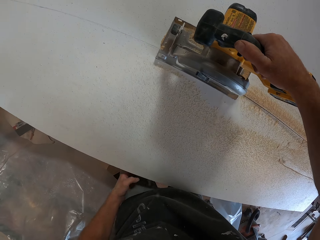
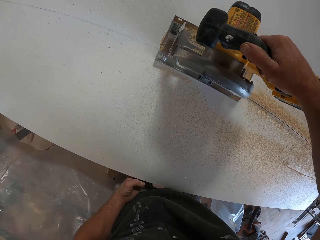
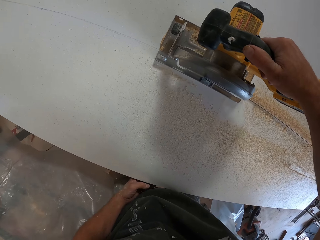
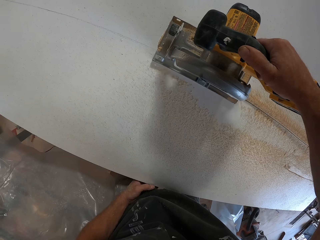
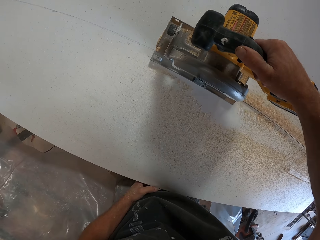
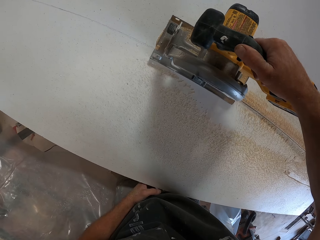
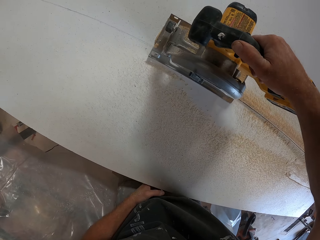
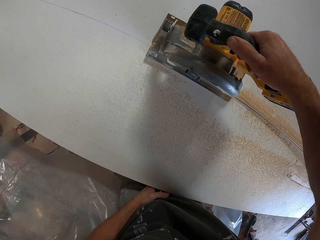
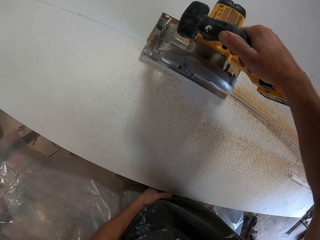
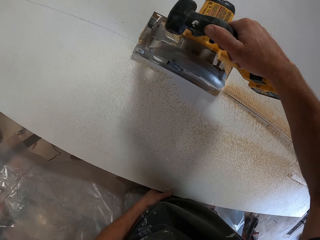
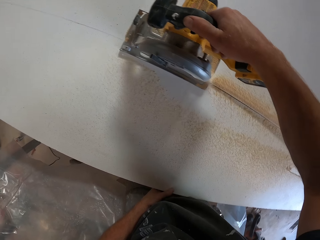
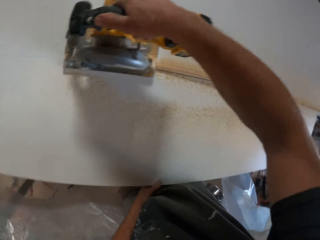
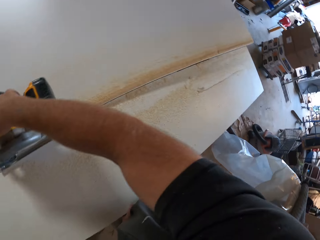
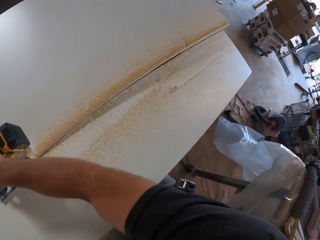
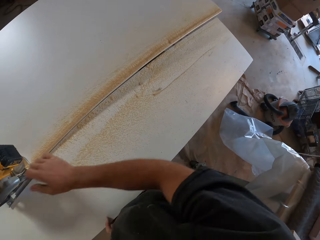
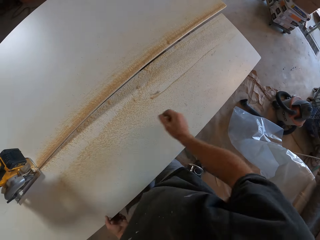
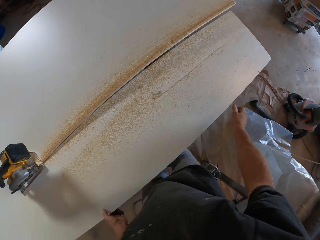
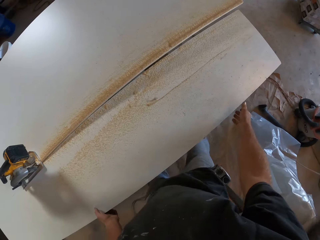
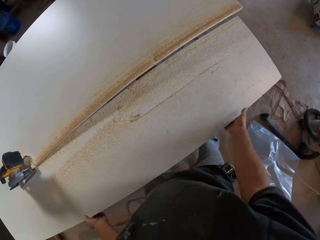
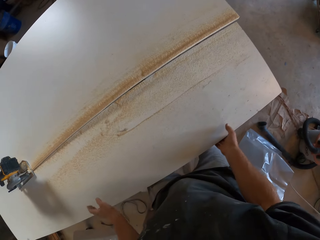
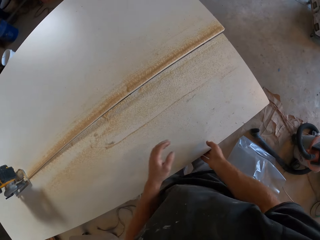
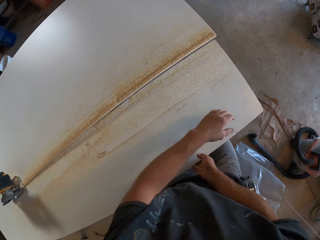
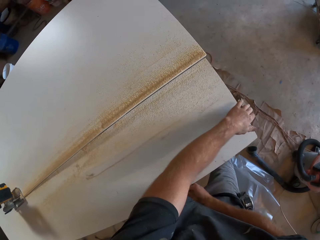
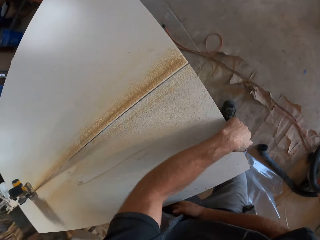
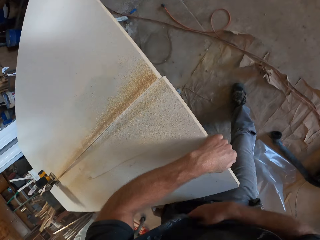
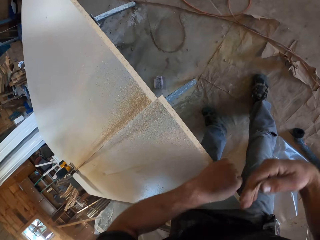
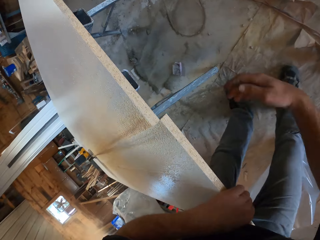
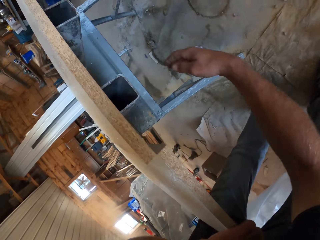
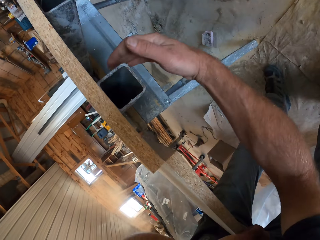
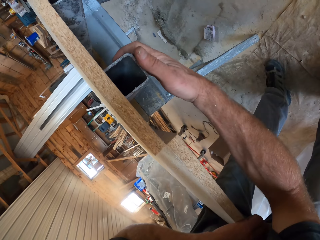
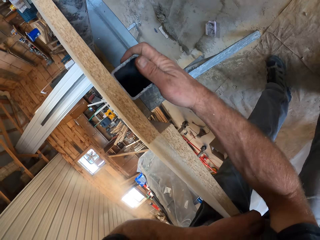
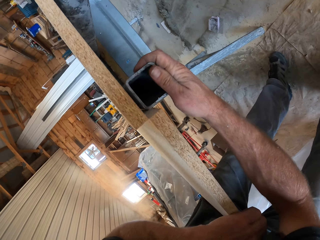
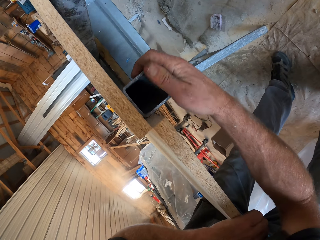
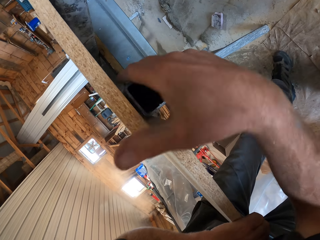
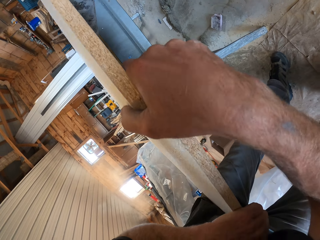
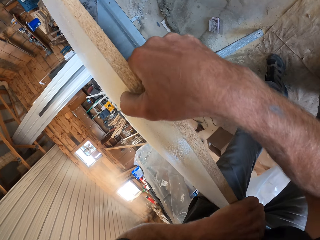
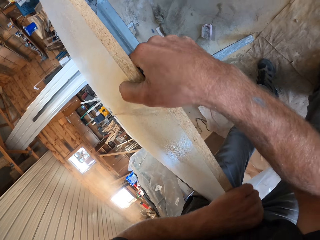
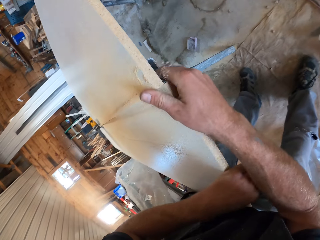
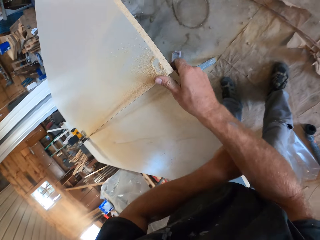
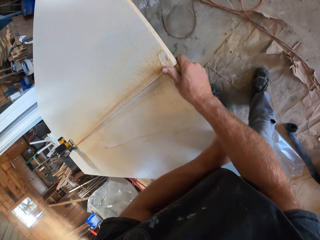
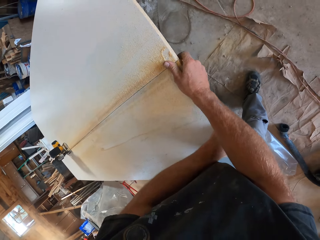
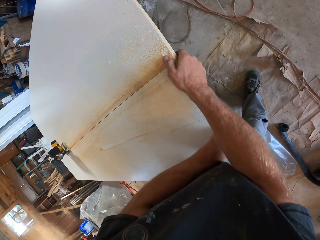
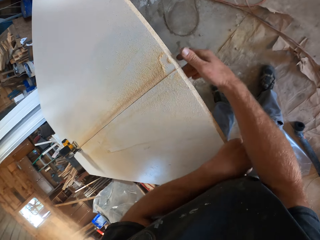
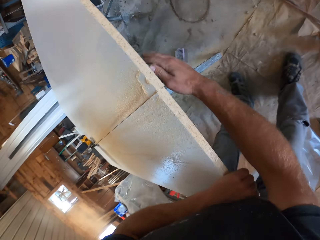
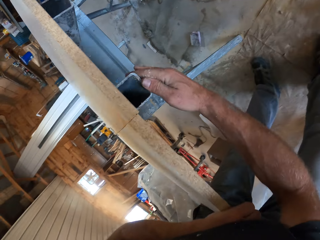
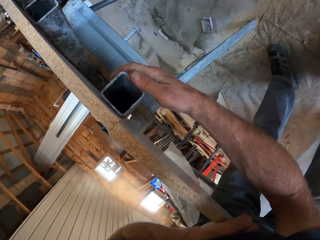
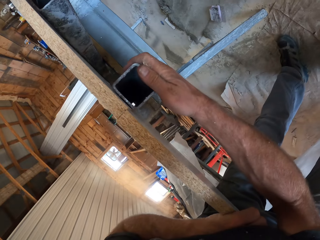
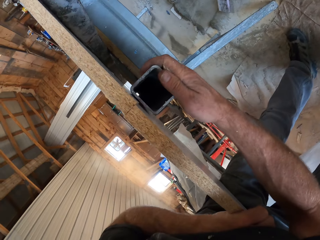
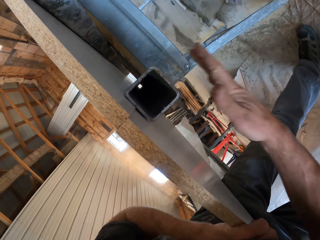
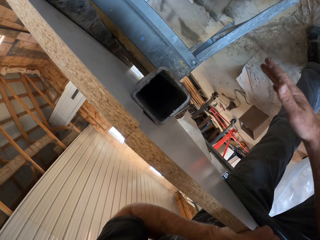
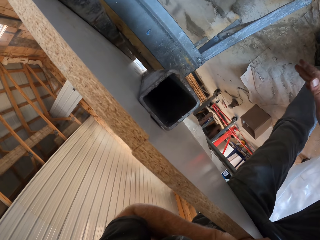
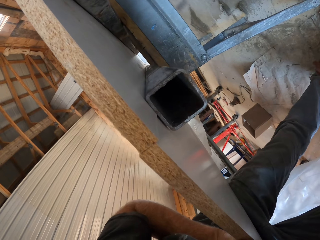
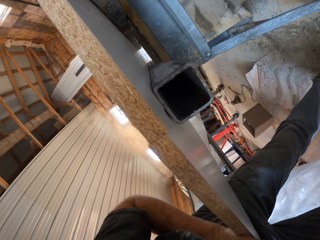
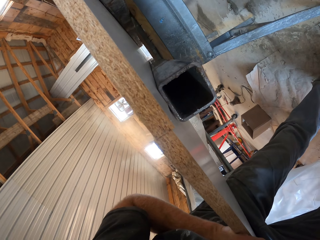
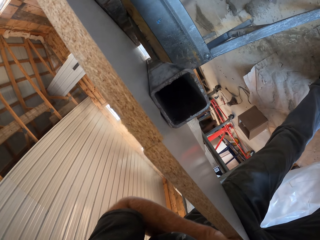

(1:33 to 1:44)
The camera wearer moves a hand off the cutter. They position the board on the stand bar under the board. They touch the wood.

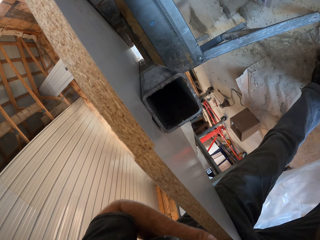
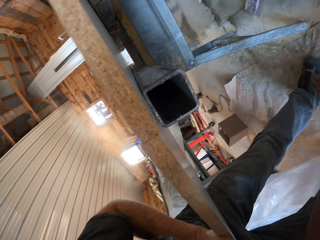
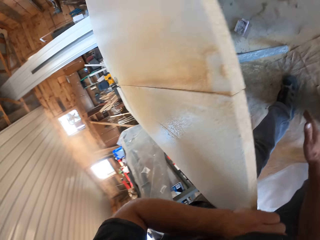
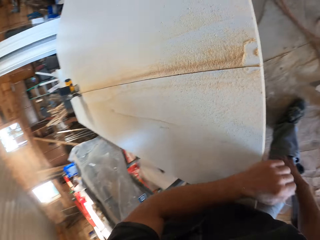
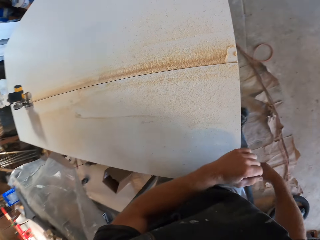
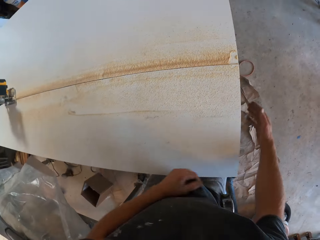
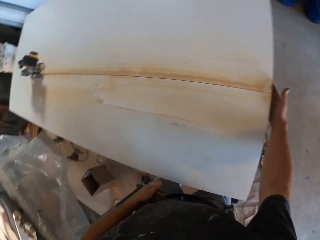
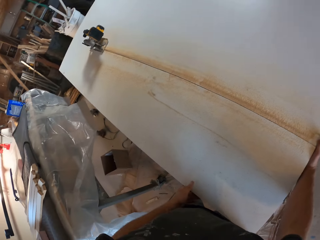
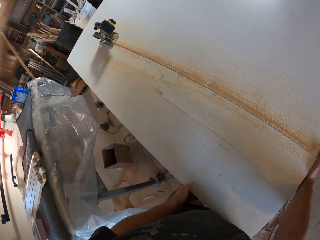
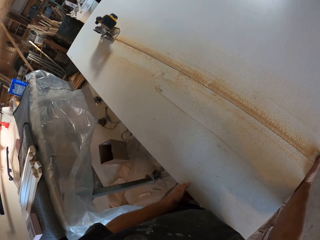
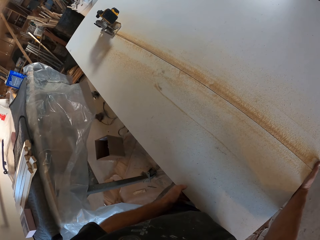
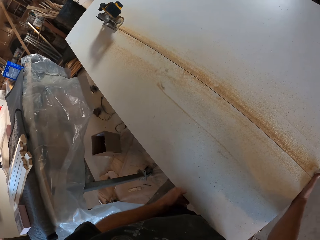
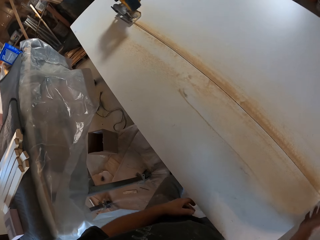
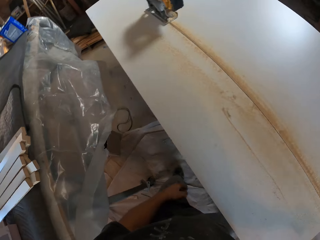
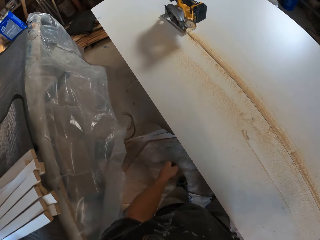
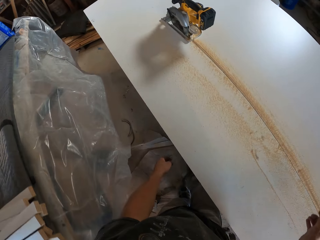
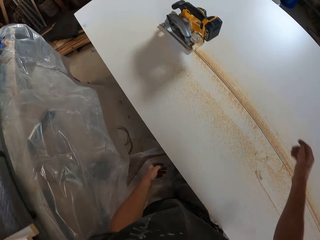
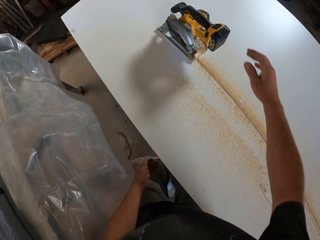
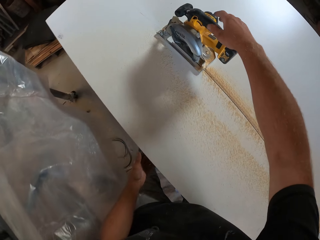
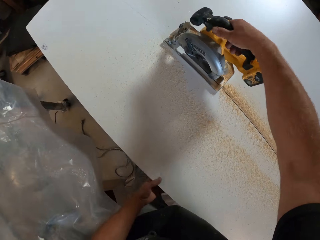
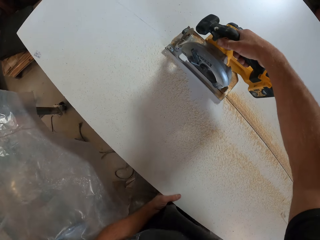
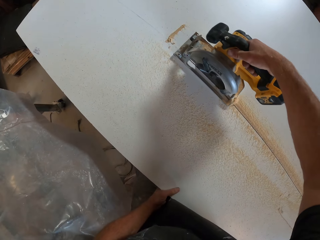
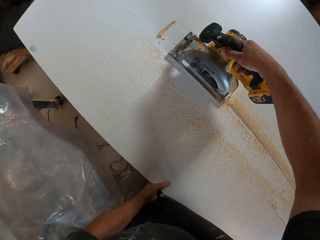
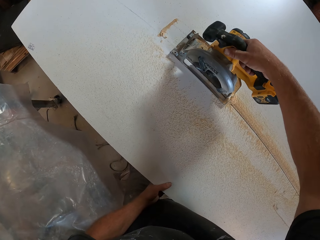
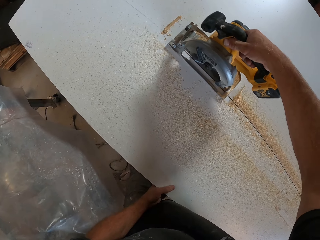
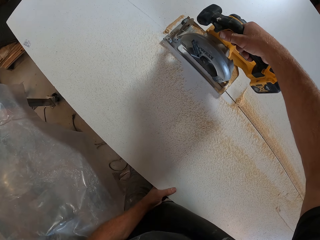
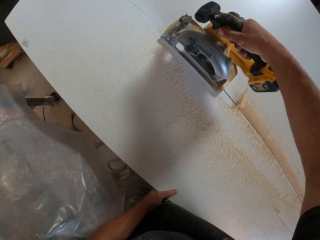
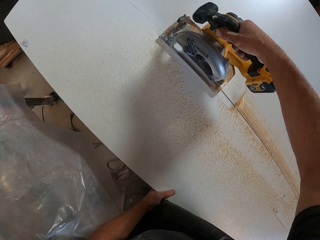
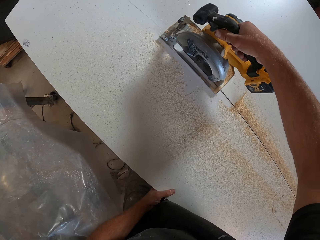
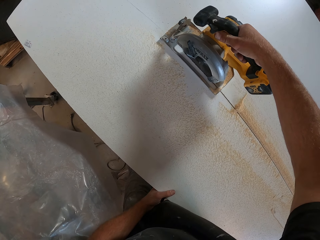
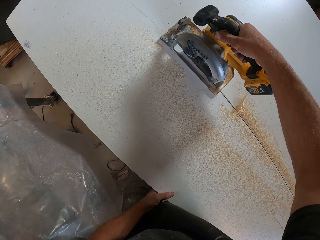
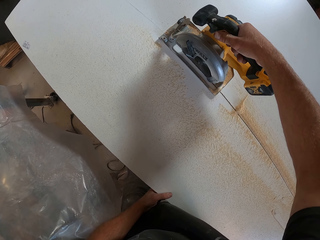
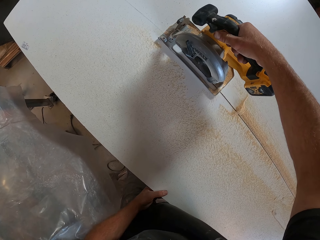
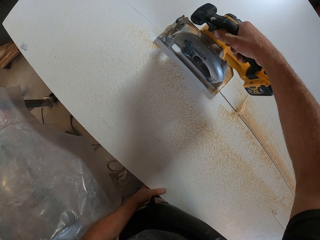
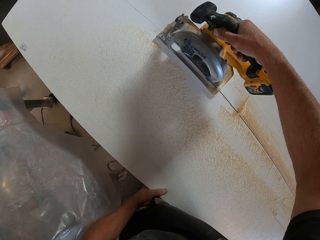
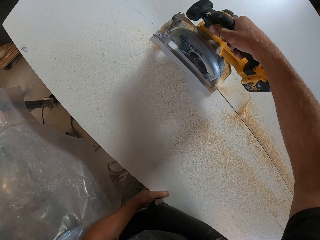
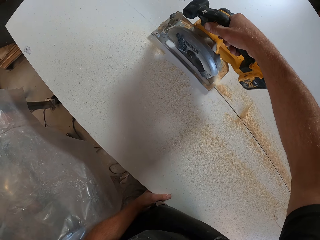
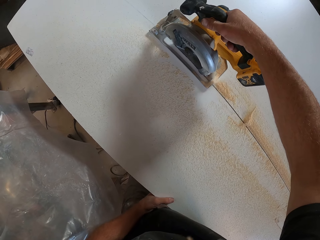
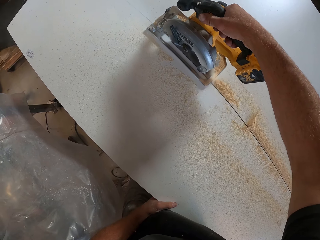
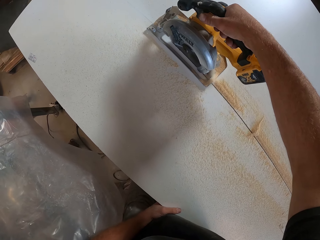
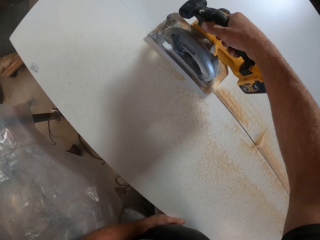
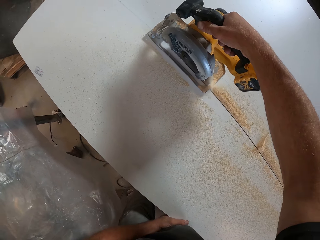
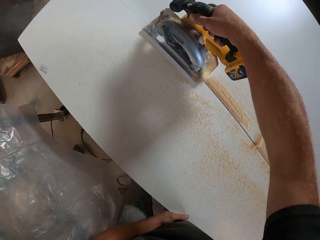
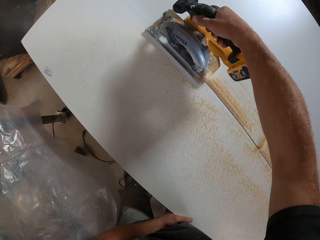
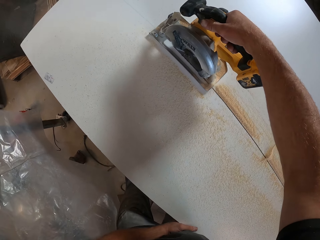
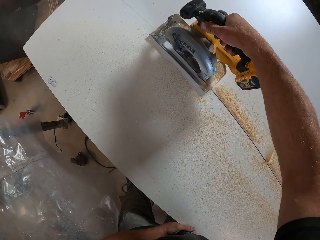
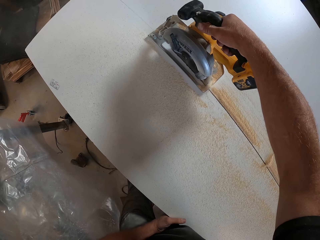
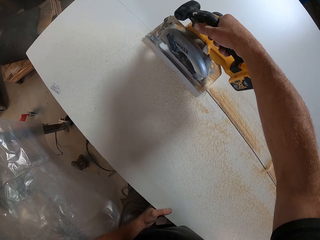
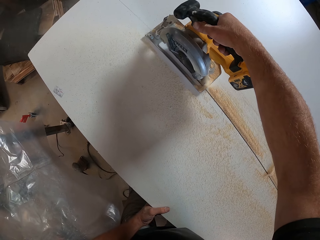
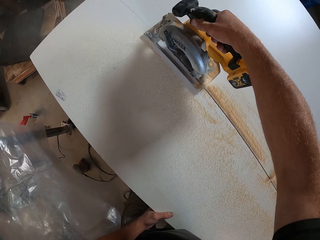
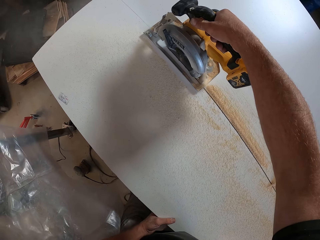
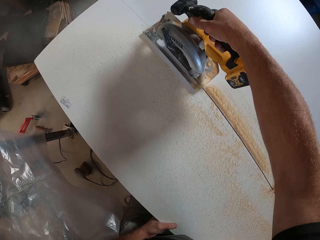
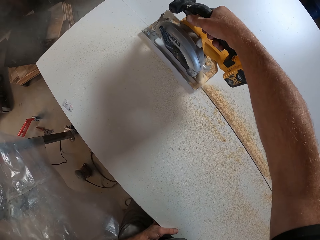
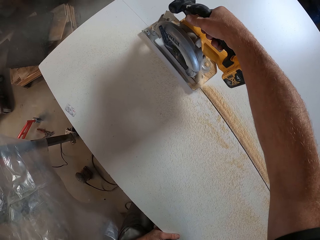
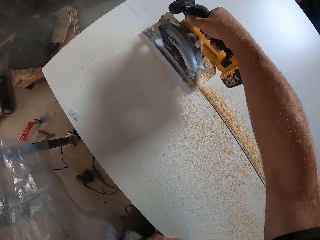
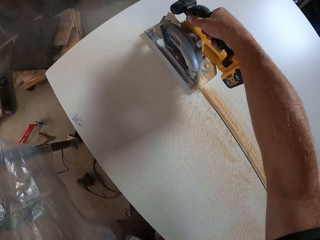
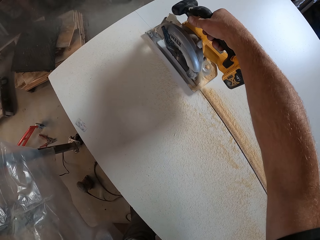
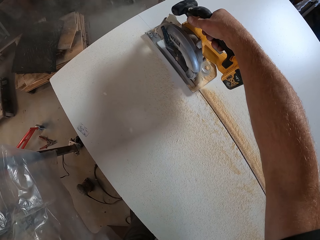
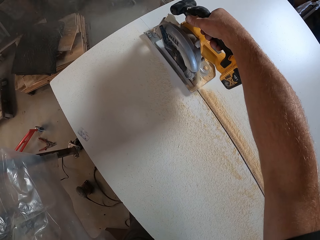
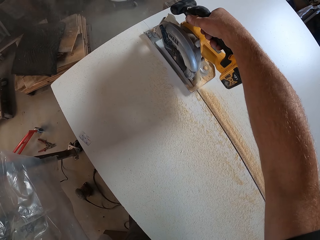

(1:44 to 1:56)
The camera wearer aligns the board. They walk to the hand cutter. They pick up the cutter. They cut the board.
